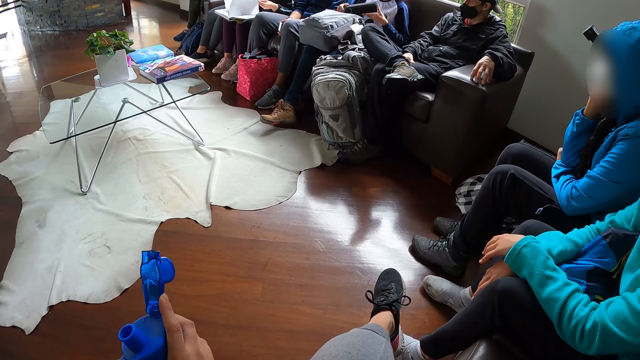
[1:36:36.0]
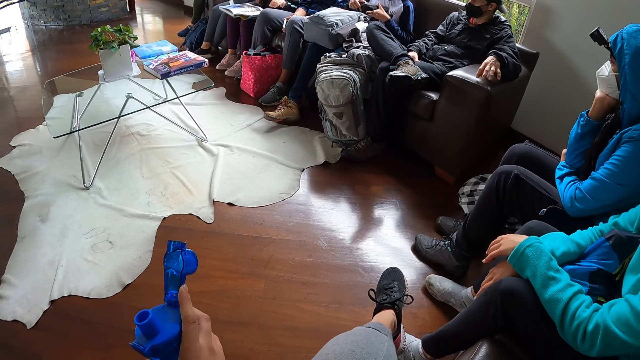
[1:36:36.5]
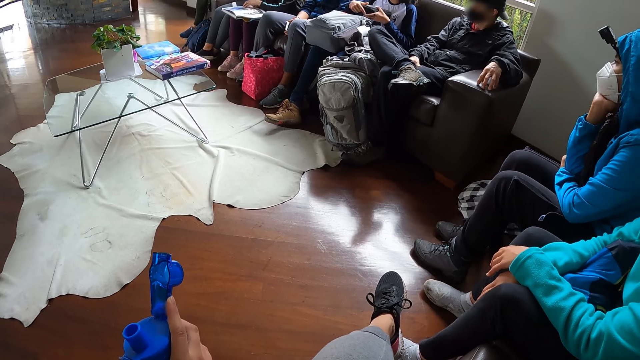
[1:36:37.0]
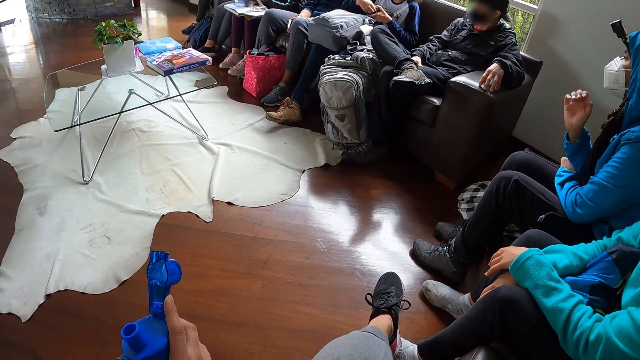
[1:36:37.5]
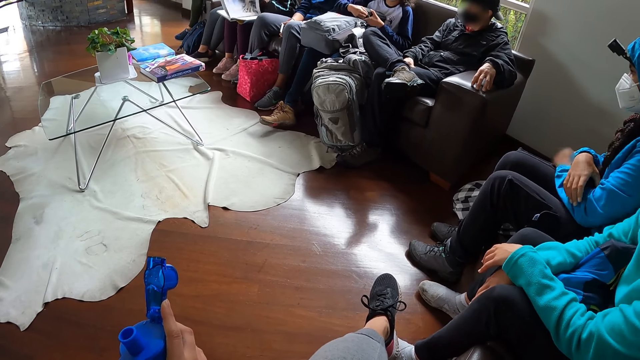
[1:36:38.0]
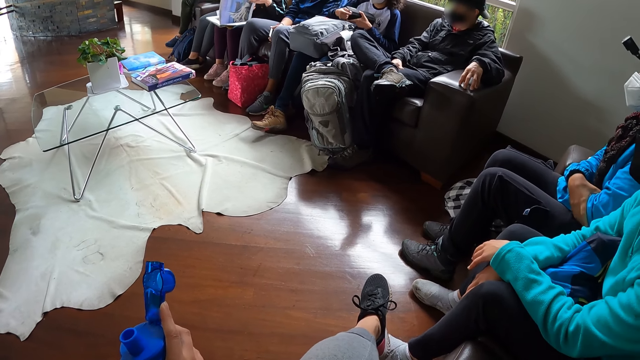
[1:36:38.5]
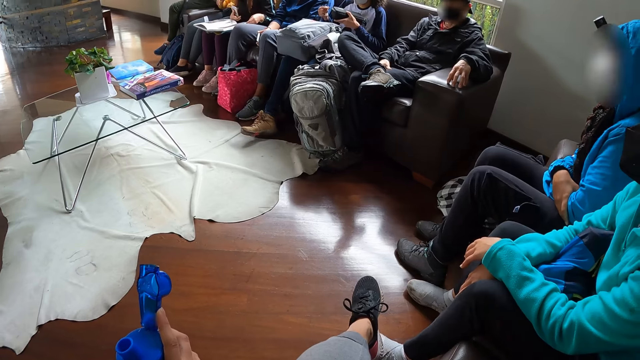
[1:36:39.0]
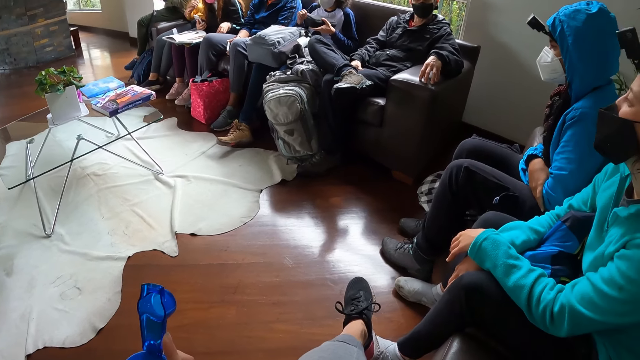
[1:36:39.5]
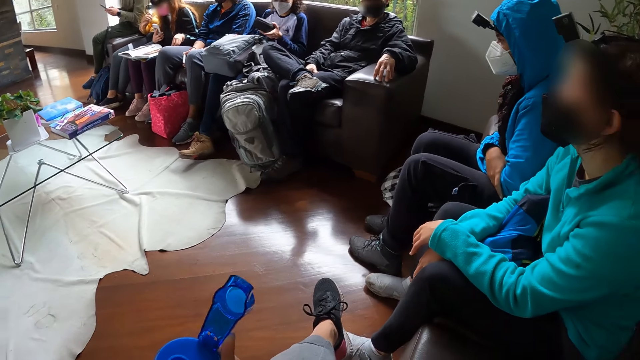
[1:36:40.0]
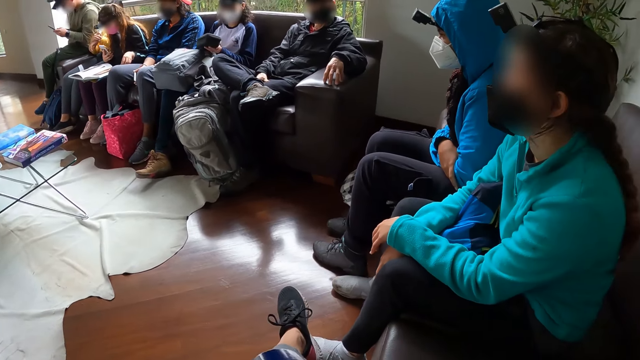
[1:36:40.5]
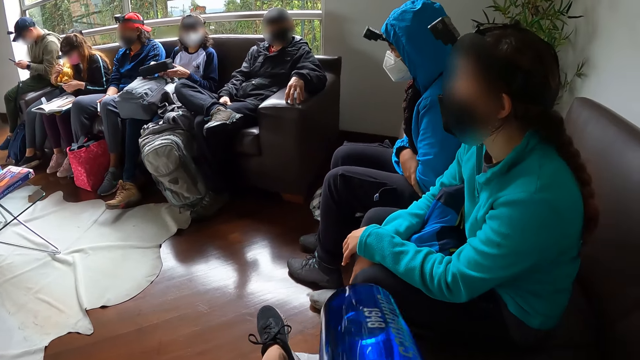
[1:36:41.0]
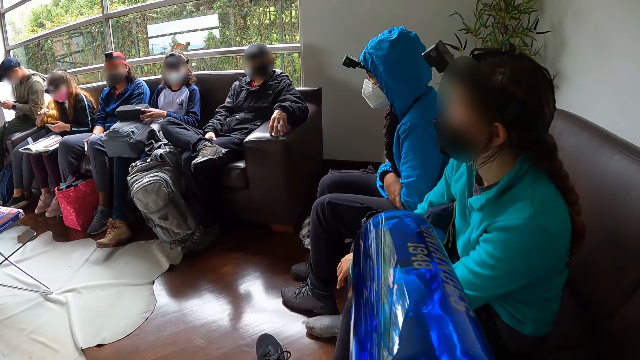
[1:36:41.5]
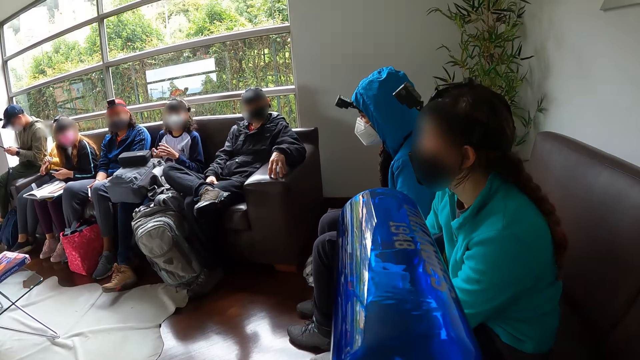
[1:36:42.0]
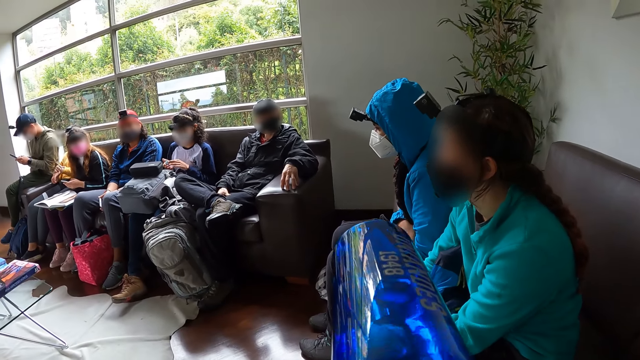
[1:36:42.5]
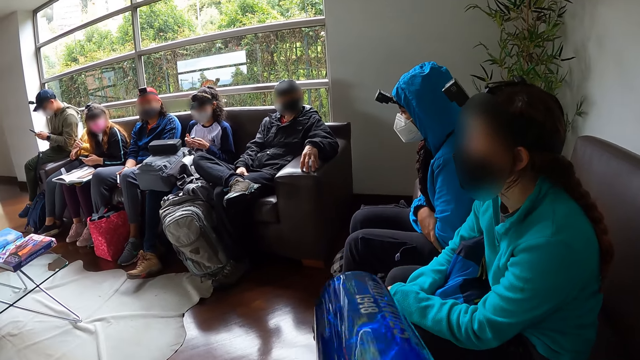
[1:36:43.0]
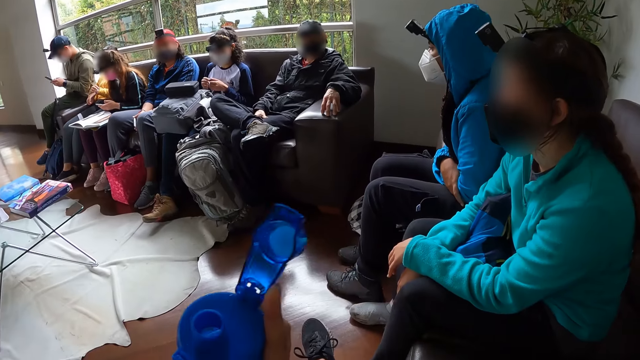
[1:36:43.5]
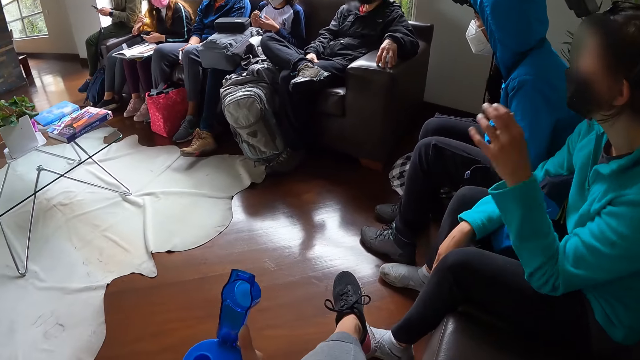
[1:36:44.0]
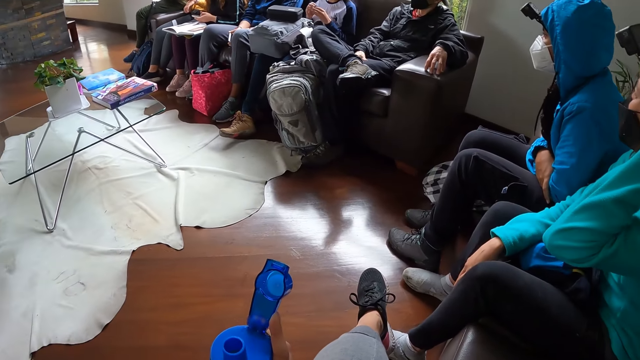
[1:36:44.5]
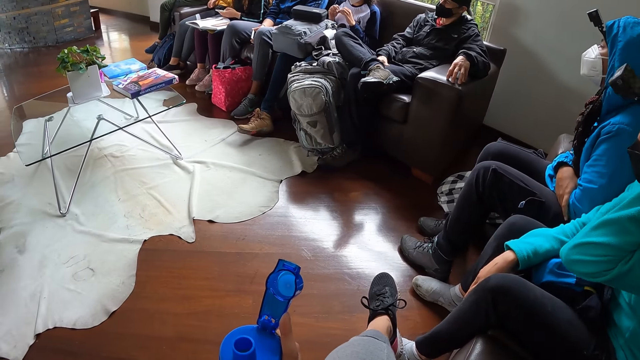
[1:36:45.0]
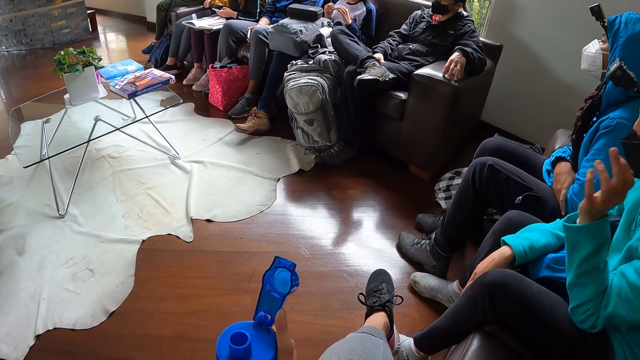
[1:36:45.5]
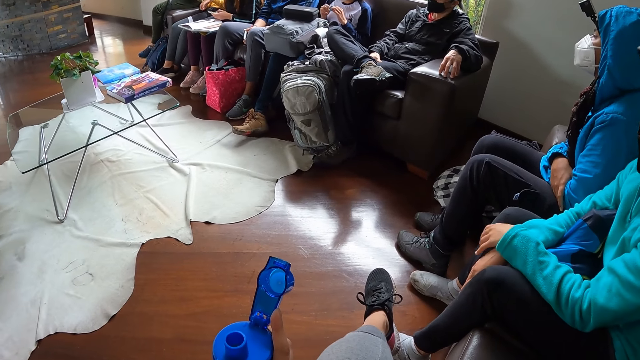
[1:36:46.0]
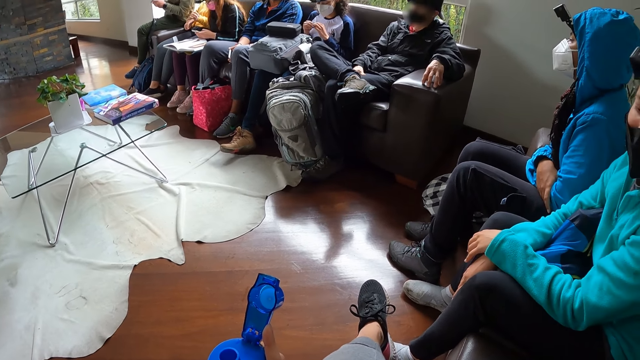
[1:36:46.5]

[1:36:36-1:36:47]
A woman flips the page in the book on her lap with both hands. She flips the page in the book on her lap with her left hand. Another woman zips the purse in her left hand with her right hand. The first woman operates the phone in her left hand. A man operates the phone with both hands. The camera wearer drinks water from the bottle of water in her hands. The second woman places the purse in her hands on the bag on her lap. She plays with the key in her hands. A third woman touches her hair with her left hand. The camera wearer holds the water bottle.

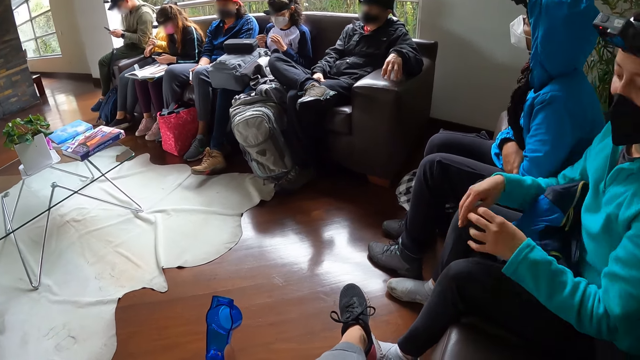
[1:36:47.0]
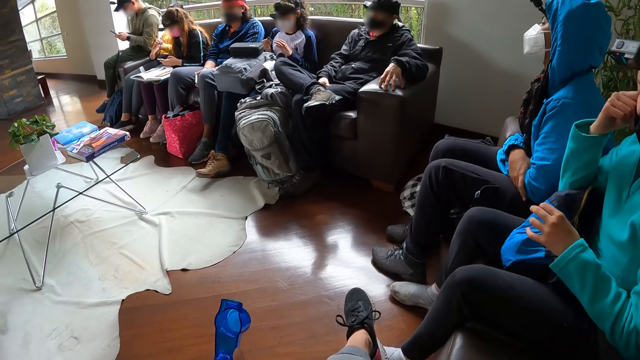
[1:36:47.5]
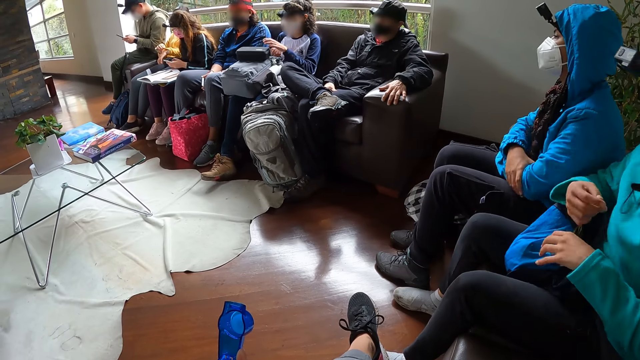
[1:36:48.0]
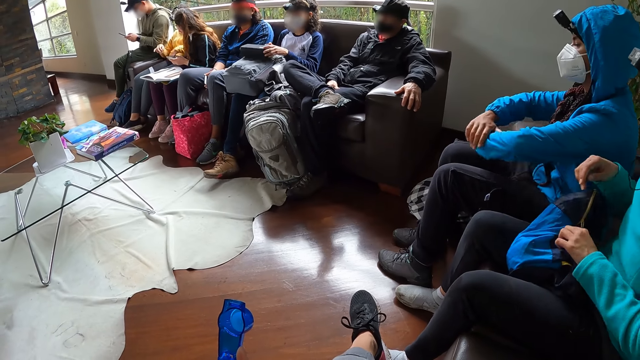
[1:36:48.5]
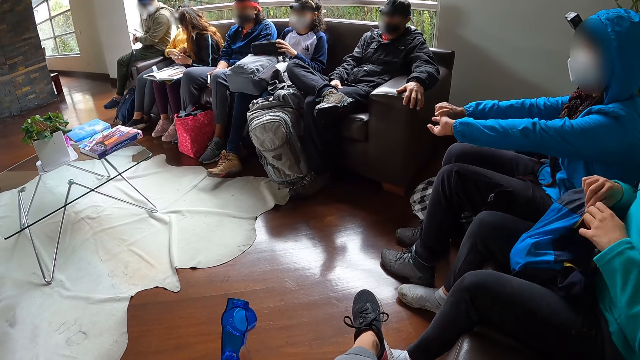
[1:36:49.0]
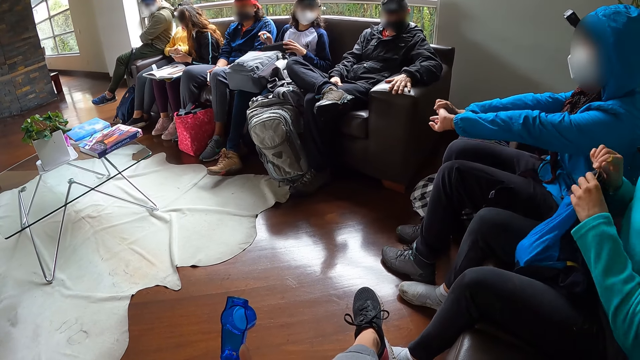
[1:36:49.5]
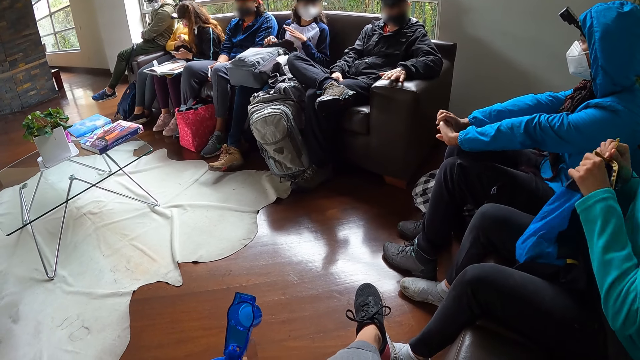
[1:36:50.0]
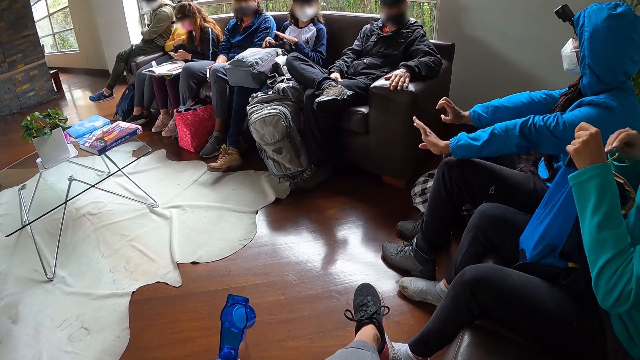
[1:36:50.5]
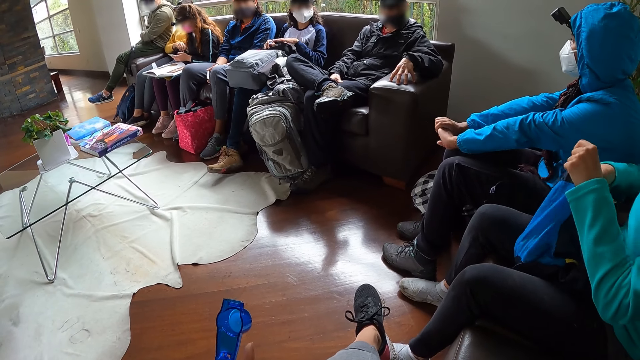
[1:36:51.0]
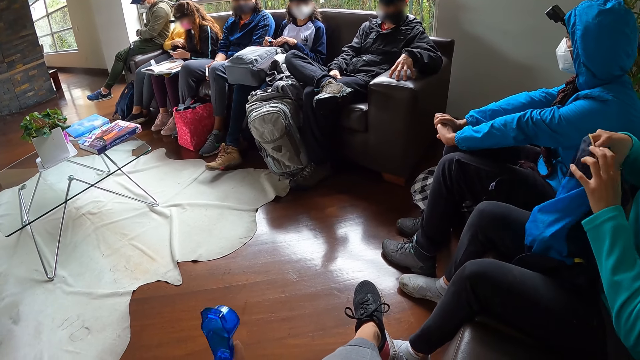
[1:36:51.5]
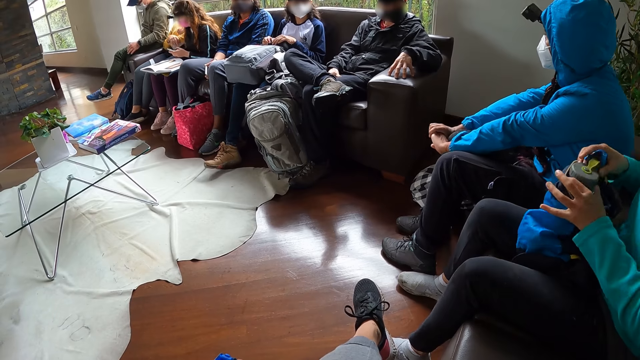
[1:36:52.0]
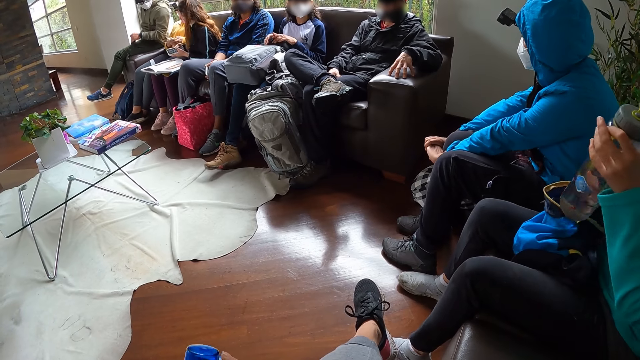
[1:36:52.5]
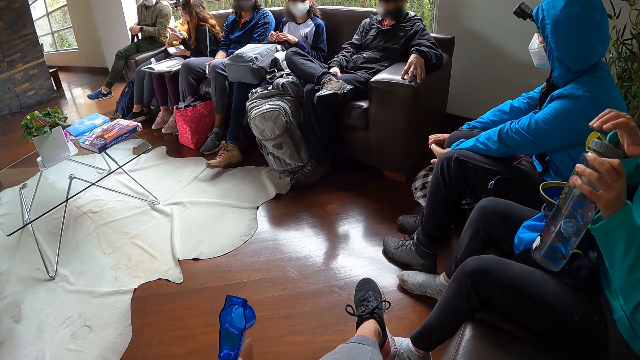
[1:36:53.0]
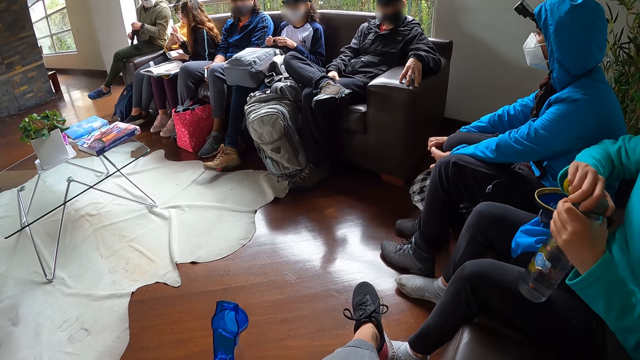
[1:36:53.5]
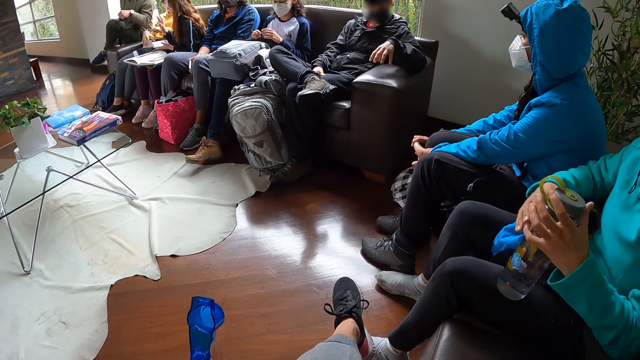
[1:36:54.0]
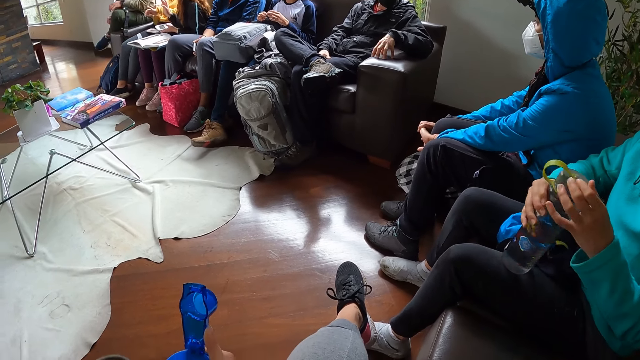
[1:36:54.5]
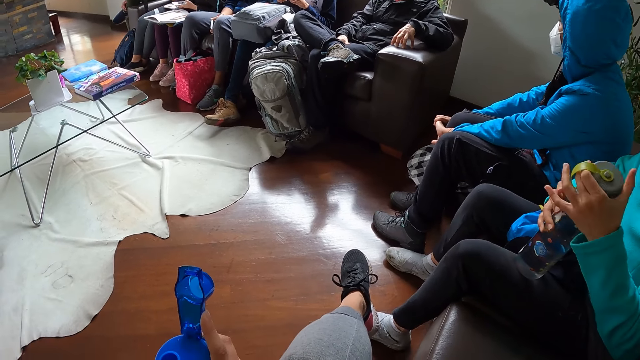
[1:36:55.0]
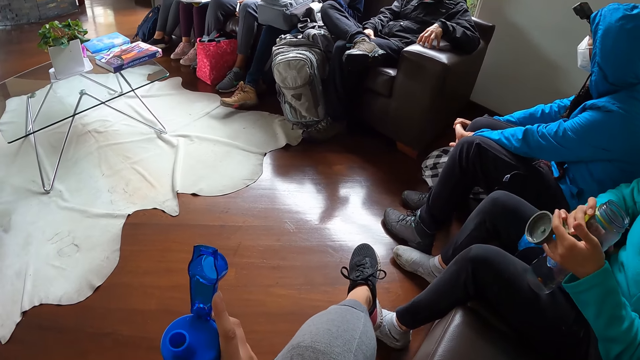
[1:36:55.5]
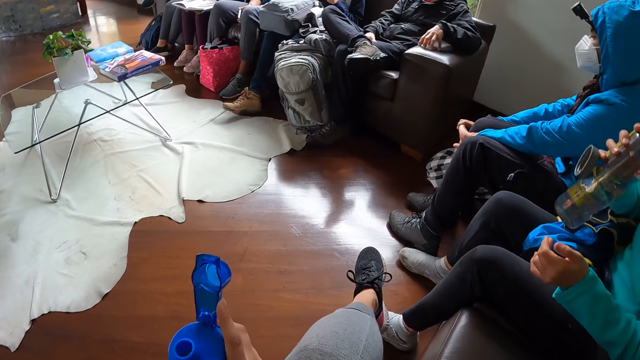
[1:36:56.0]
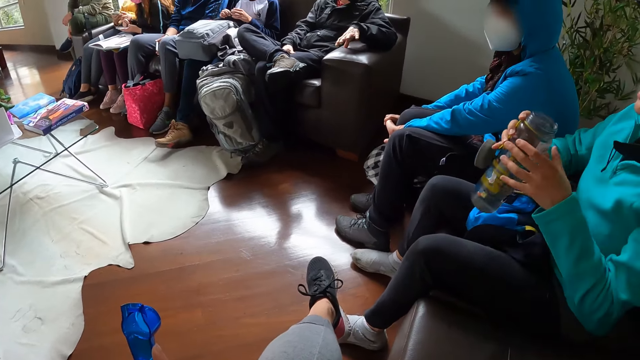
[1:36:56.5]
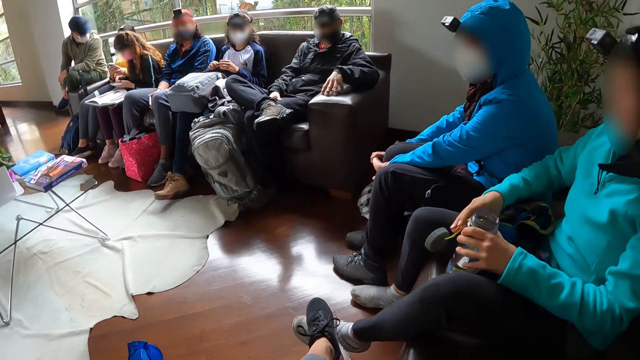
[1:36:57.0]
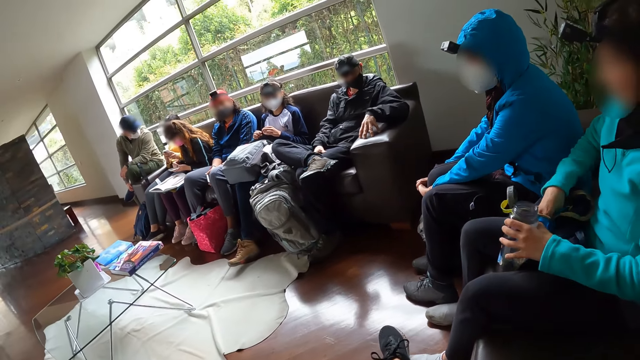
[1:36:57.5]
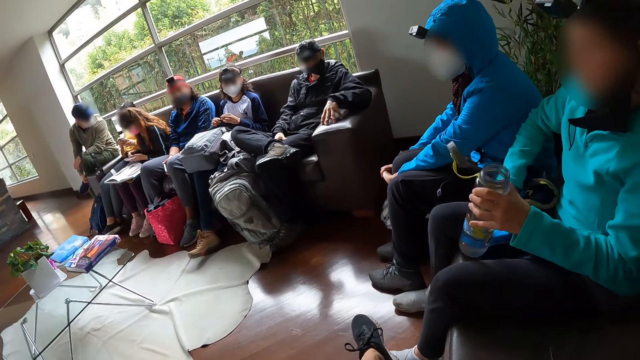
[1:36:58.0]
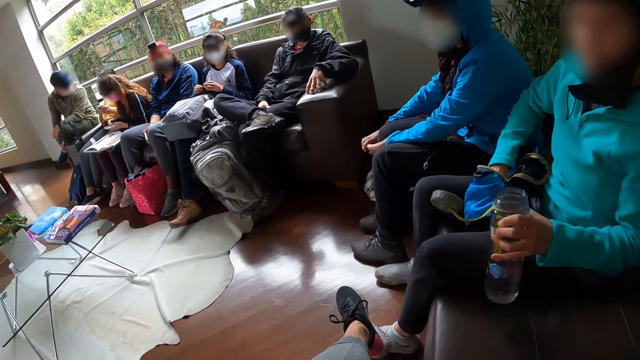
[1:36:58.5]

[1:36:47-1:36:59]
A woman takes off her mask with her left hand. Another woman stretches her hands. The first woman unzips the bag with her right hand and holds the bag with her left hand. She brings out a bottle of water from the bag with her left hand. She transfers the bottle of water from her right hand to her left hand. She uncorks the bottle of water with her left hand. She takes off the cover of the bottle of water with her left hand. She lifts the bottle of water towards her mouth. A third woman operates a phone in her hands. The first woman places the bottle of water in her hands on the sofa. She picks up a phone from her bag with her right hand.
